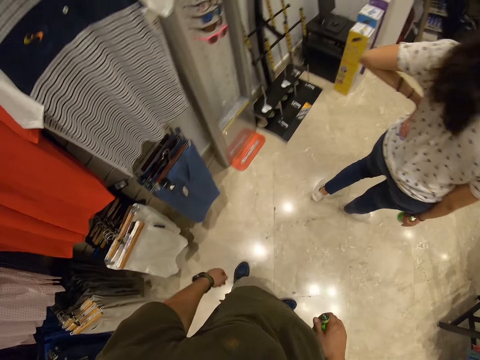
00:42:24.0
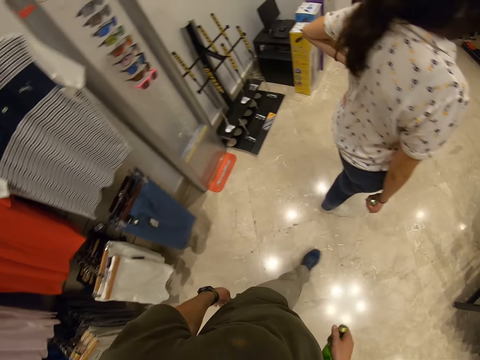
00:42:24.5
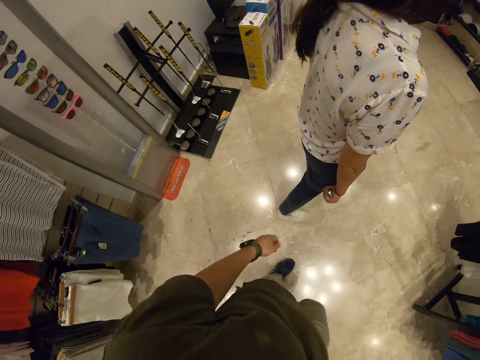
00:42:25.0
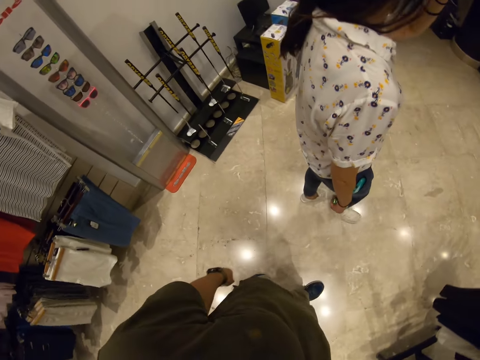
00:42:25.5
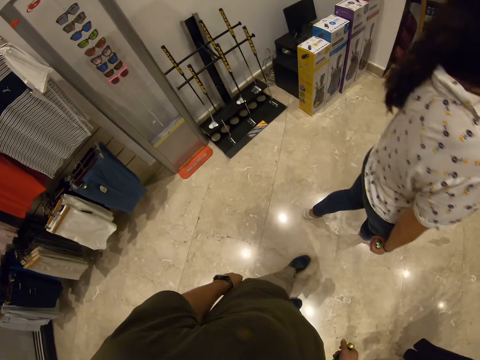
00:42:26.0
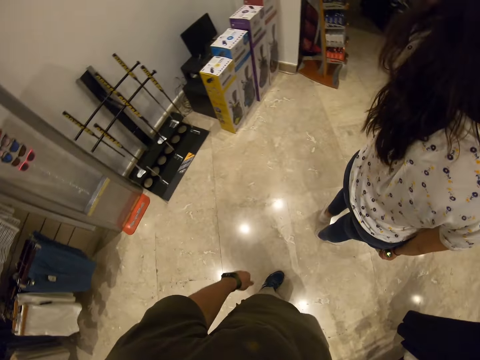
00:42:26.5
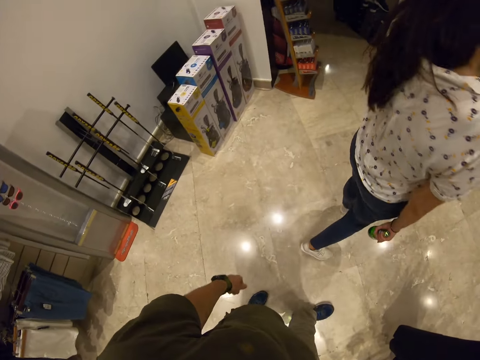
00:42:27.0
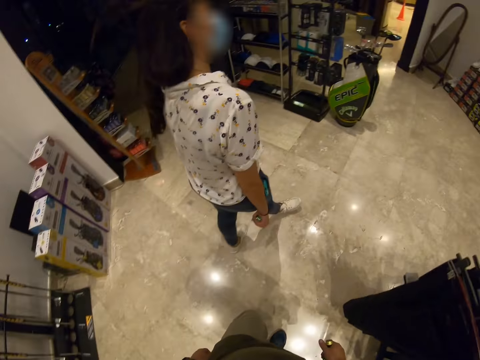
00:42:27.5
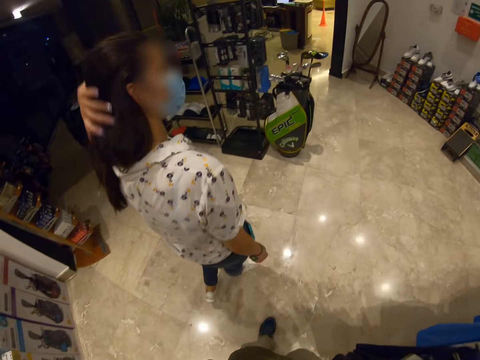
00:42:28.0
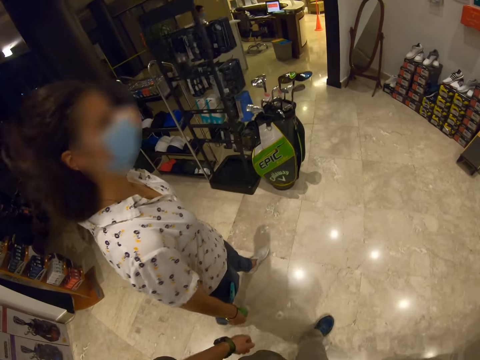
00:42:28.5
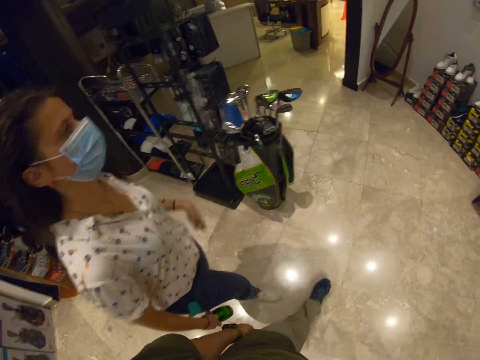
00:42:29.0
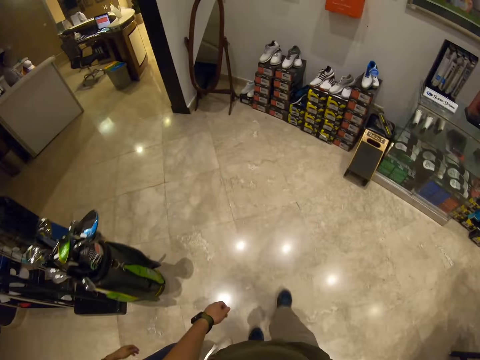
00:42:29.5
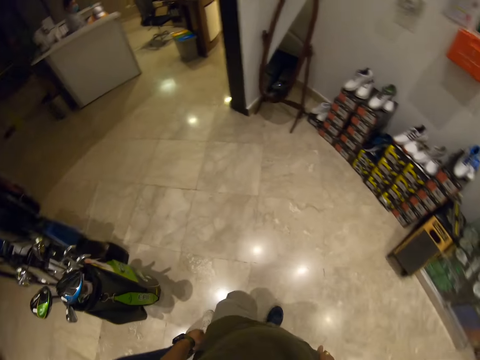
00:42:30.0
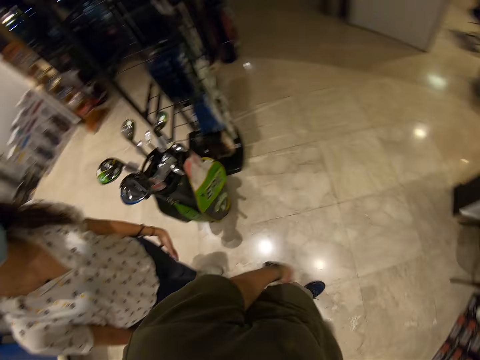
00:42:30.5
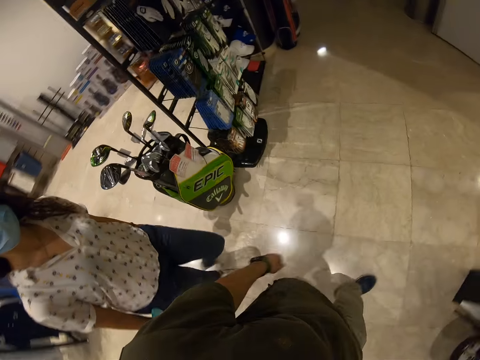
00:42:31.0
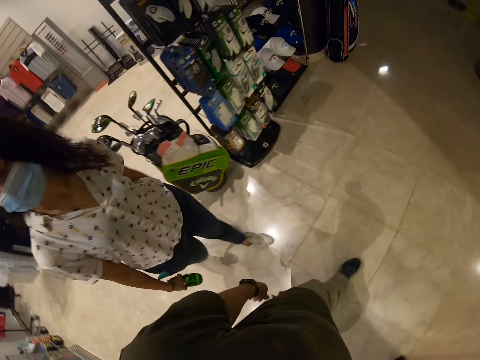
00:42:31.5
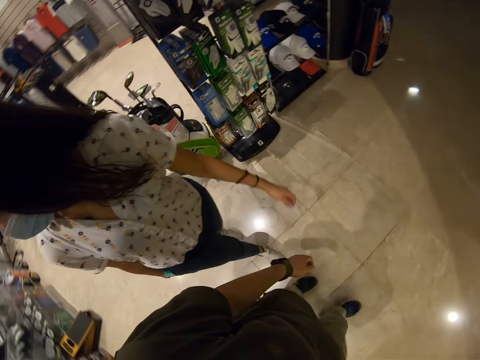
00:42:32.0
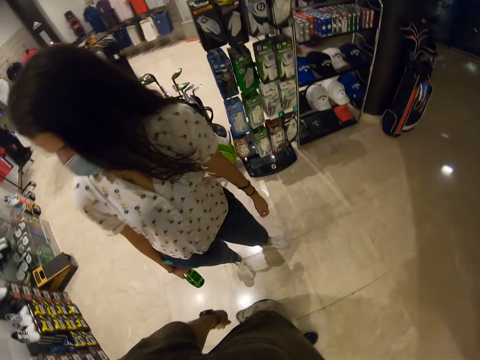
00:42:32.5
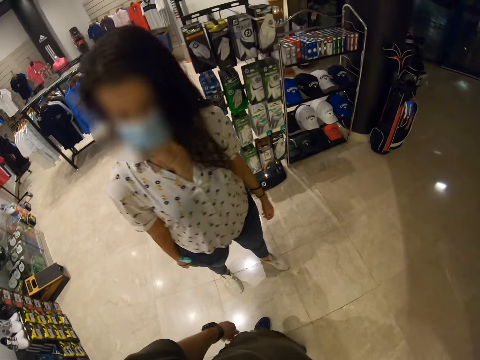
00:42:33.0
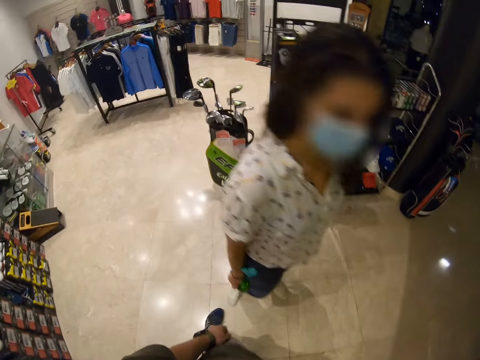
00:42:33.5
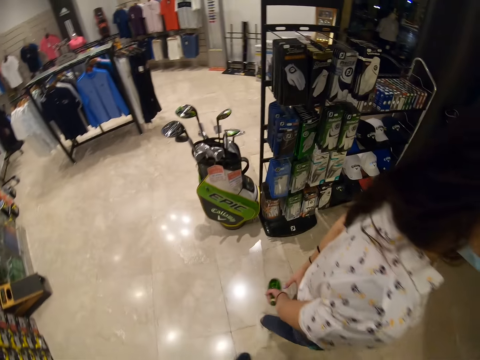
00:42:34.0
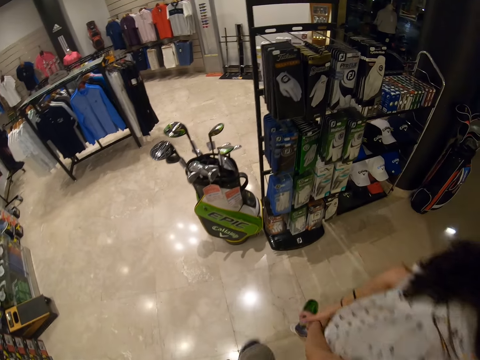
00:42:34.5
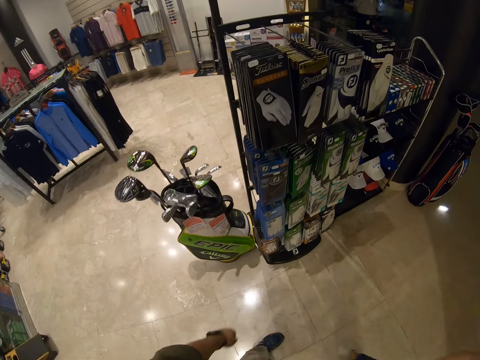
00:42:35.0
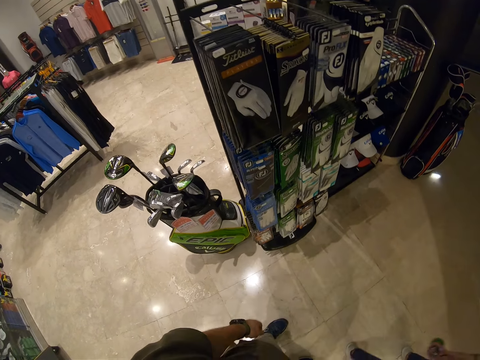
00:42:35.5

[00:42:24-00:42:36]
The camera wearer pulls his hand off the tag. He walks around the store. A woman walks around the store.

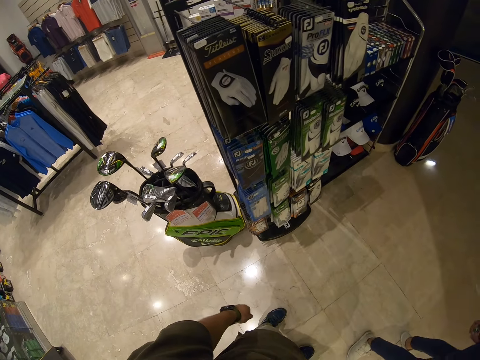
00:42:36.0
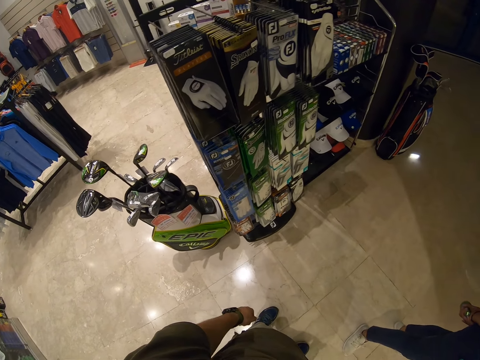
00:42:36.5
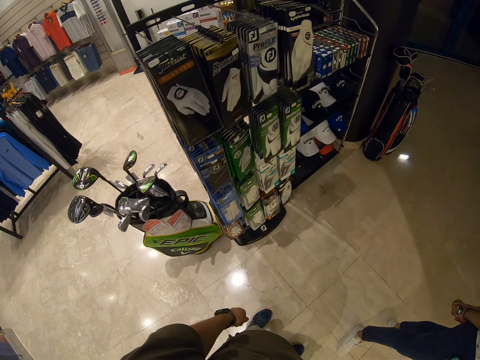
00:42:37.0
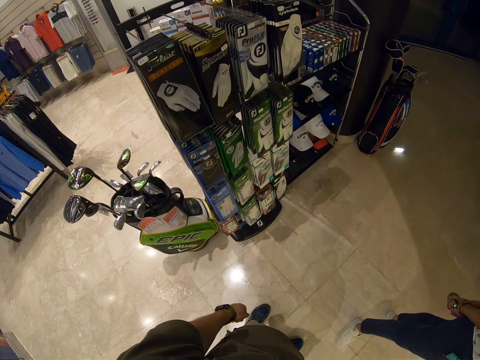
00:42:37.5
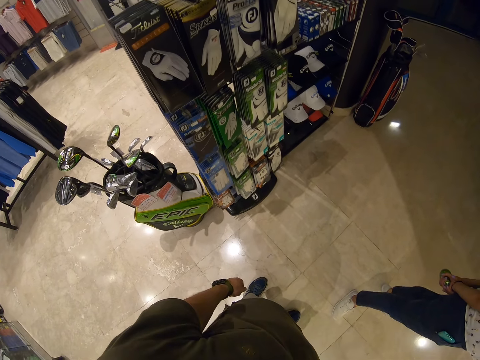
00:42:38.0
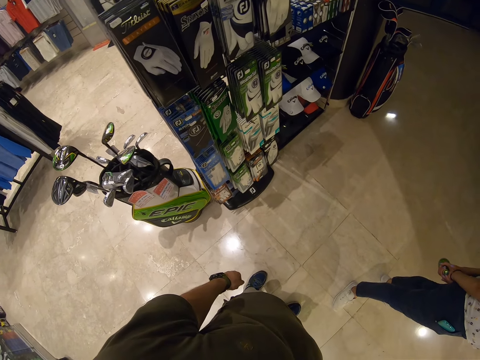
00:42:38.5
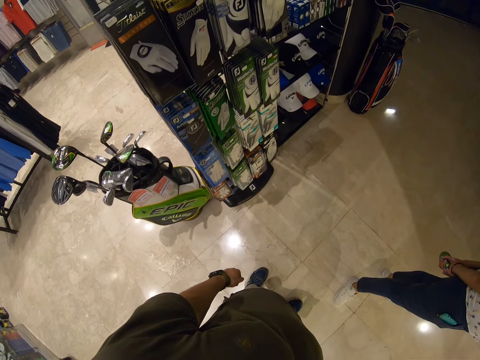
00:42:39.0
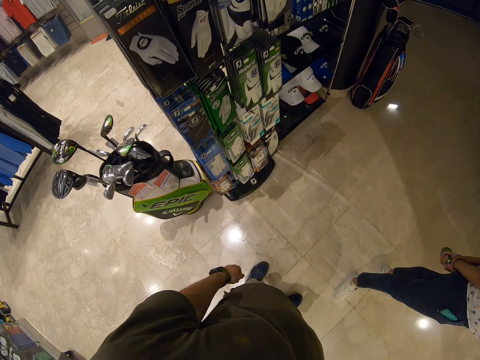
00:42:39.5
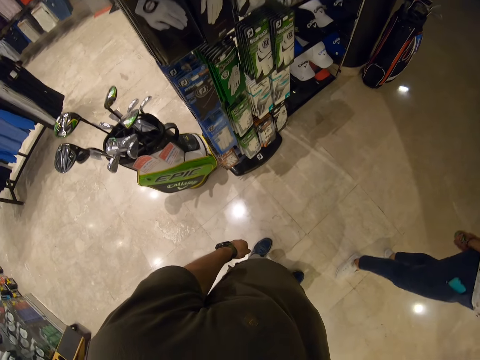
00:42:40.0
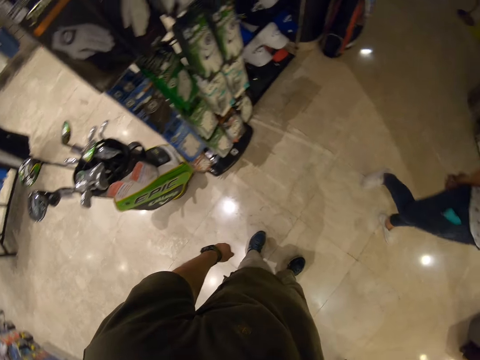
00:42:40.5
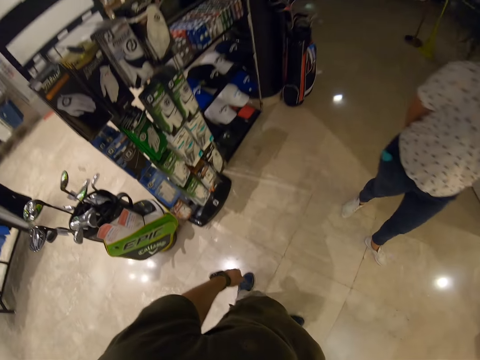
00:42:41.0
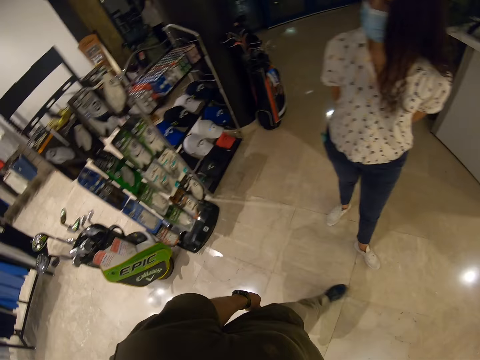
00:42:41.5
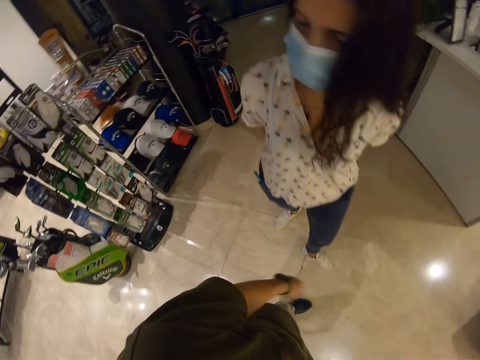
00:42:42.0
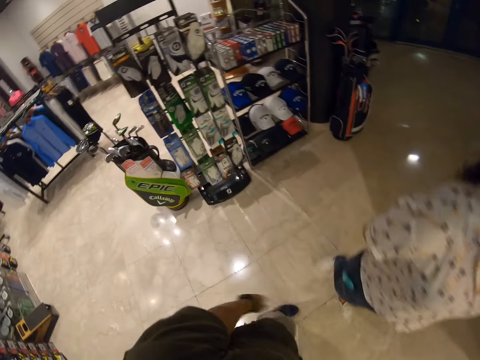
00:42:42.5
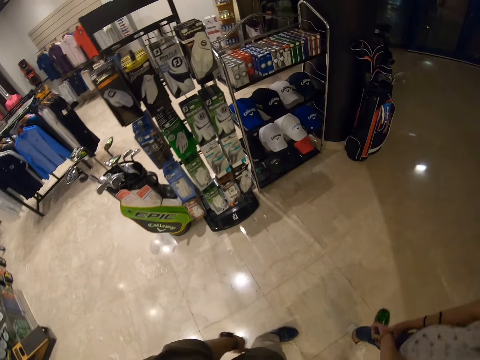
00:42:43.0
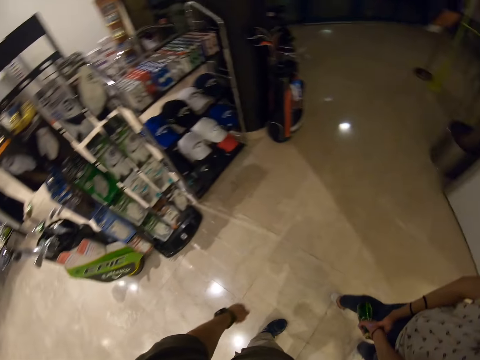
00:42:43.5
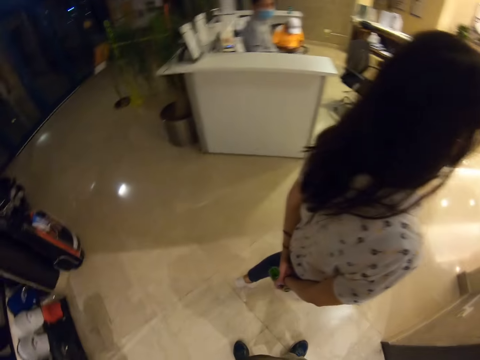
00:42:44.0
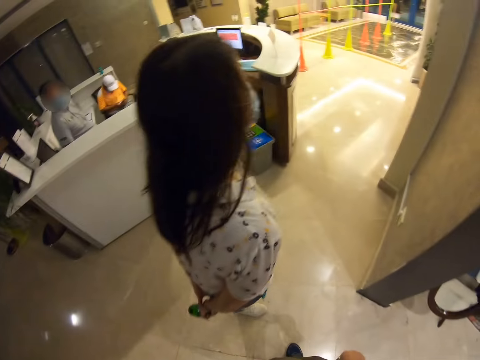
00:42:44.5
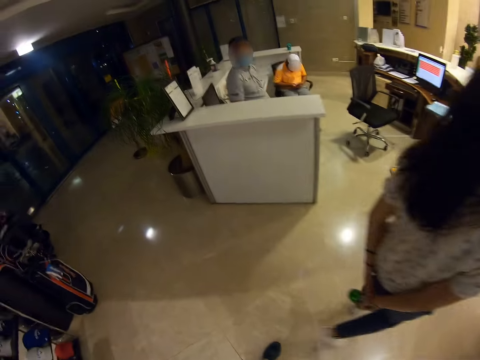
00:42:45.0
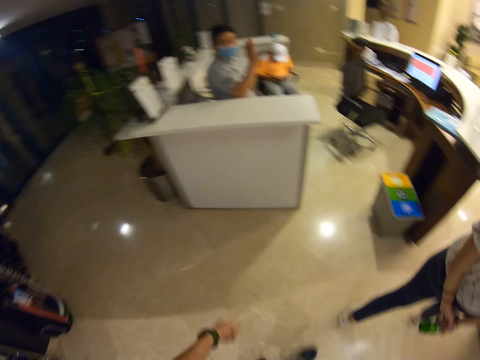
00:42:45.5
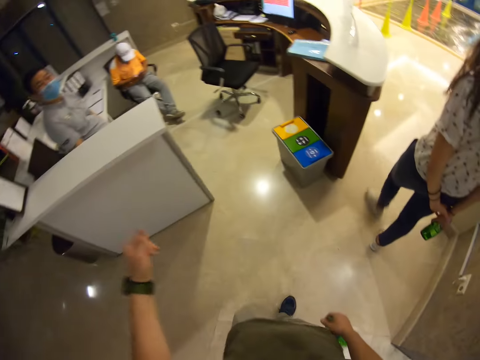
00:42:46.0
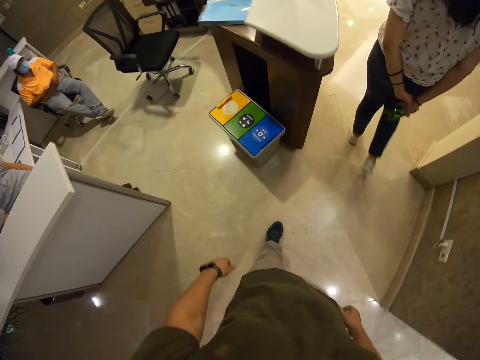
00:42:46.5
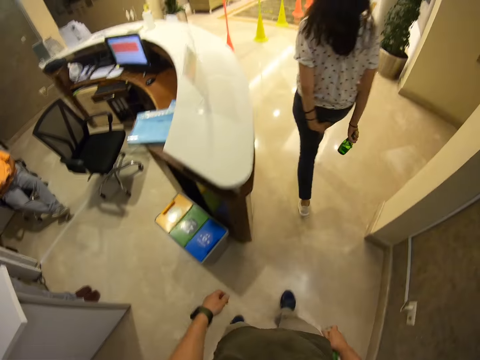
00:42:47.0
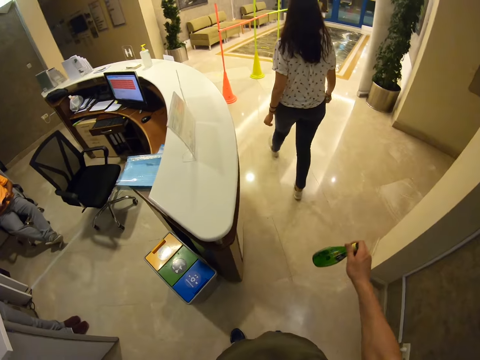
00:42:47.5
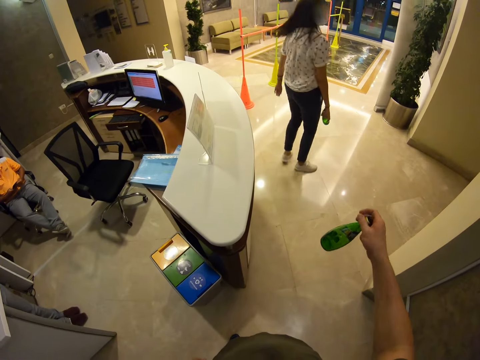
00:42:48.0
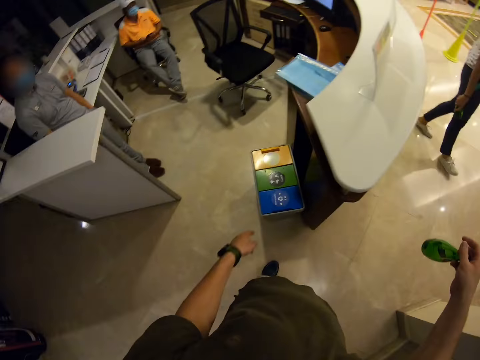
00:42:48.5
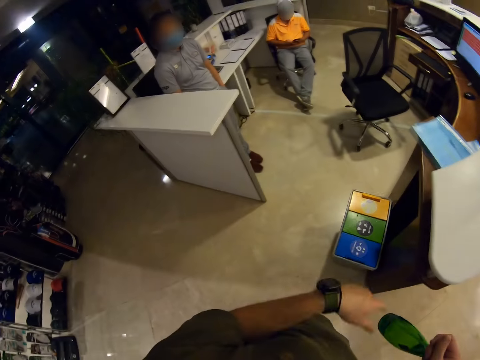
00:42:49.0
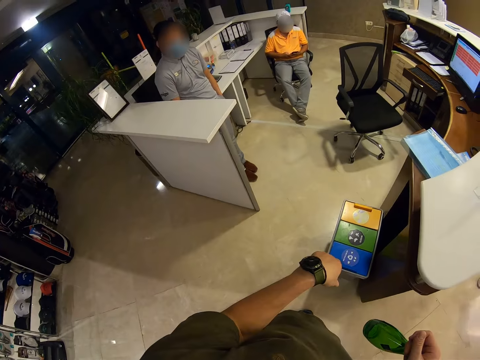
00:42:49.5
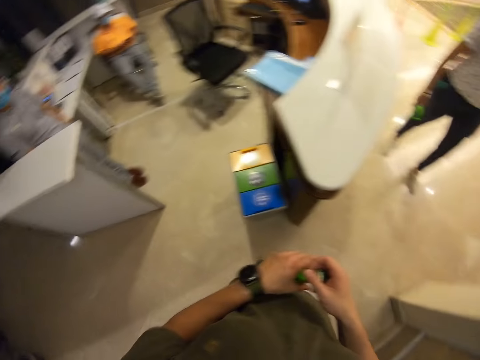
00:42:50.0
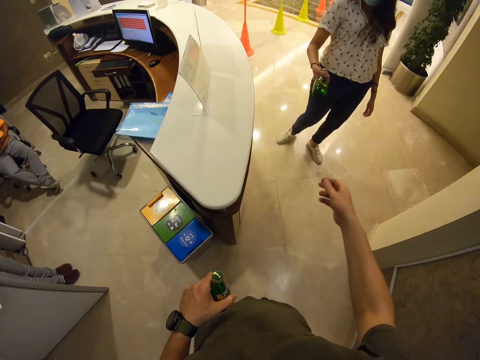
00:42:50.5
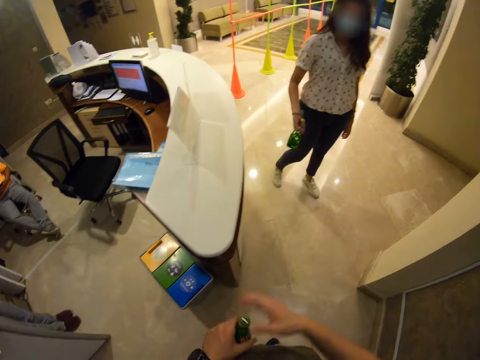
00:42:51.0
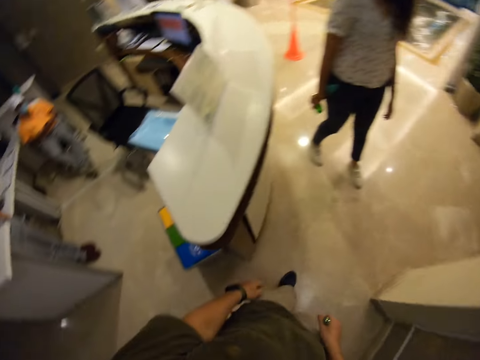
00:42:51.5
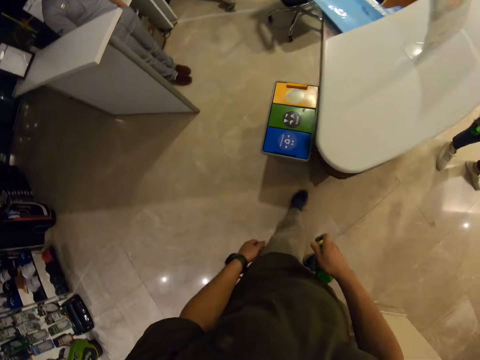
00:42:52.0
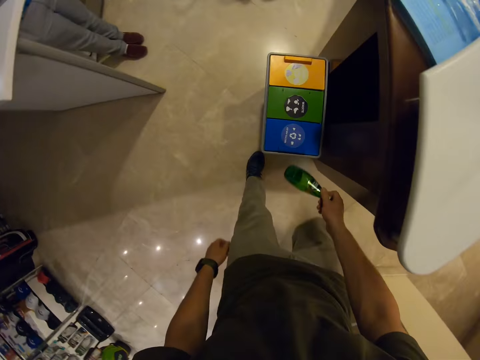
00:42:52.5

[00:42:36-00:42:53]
The camera wearer stands in the store. A woman stands in the store. The camera wearer walks around the store. The woman walks around the store. The camera wearer gestures his hand. The woman walks around the store. The camera wearer walks around the store. He holds a box and pulls his hand off the box. He switches the bottle to the other hand, stretches his hand, and switches the bottle to the other hand.
